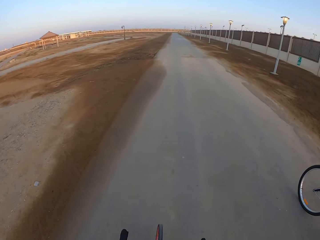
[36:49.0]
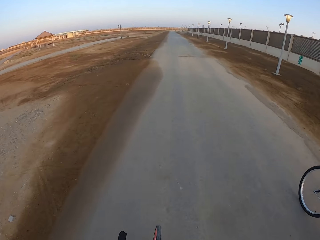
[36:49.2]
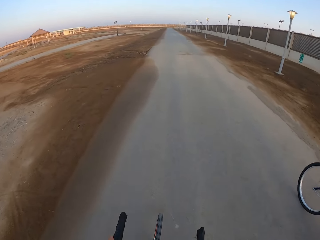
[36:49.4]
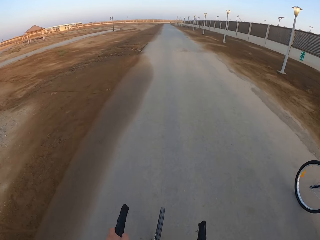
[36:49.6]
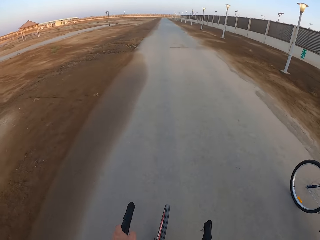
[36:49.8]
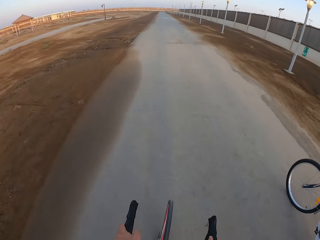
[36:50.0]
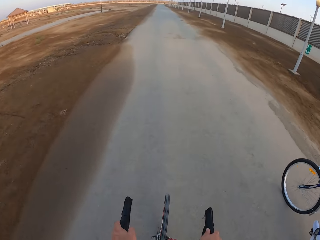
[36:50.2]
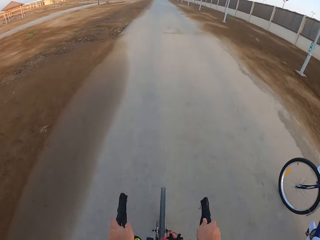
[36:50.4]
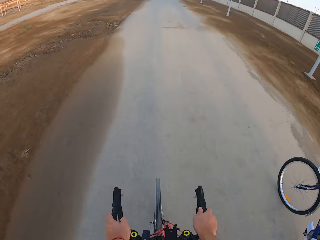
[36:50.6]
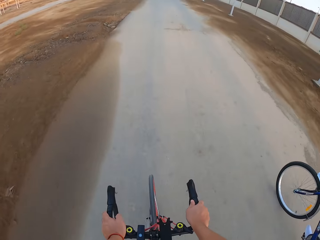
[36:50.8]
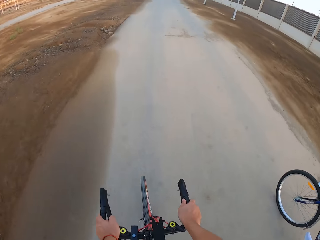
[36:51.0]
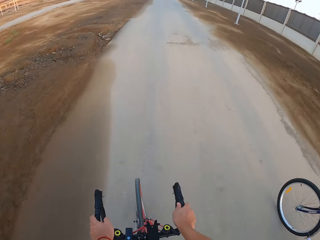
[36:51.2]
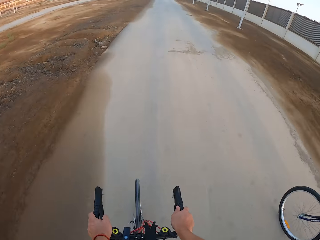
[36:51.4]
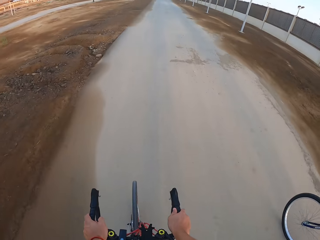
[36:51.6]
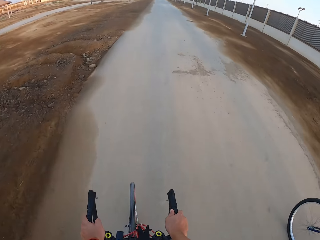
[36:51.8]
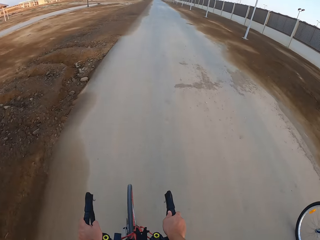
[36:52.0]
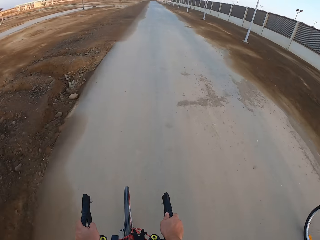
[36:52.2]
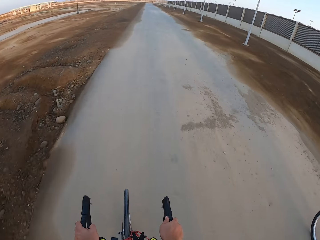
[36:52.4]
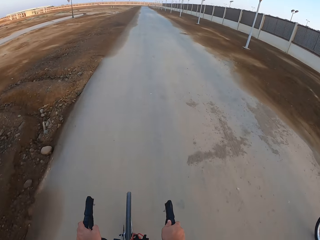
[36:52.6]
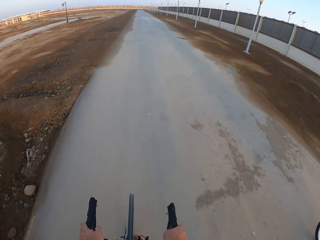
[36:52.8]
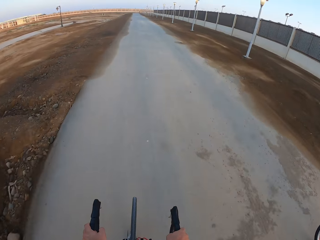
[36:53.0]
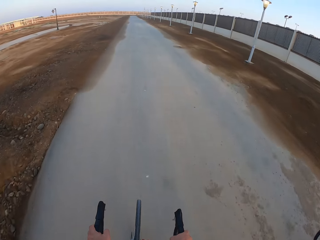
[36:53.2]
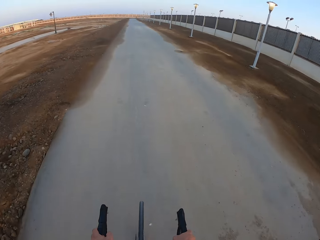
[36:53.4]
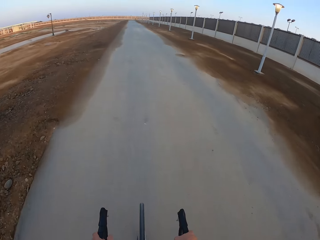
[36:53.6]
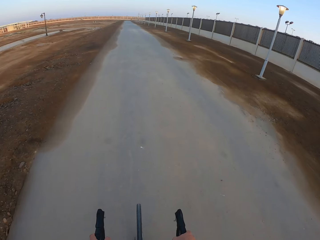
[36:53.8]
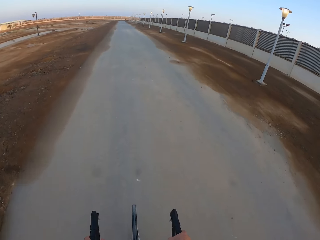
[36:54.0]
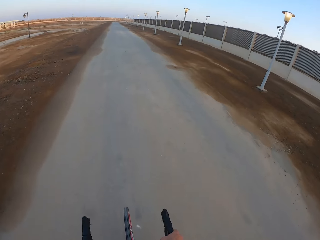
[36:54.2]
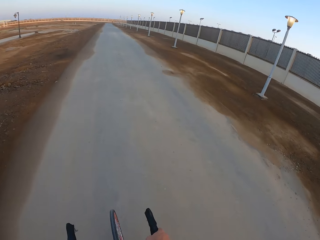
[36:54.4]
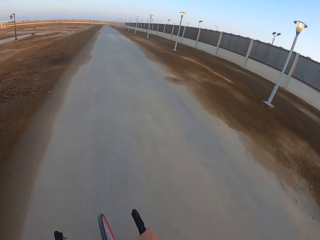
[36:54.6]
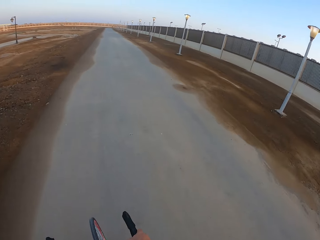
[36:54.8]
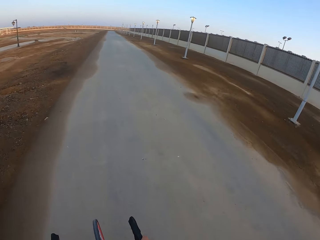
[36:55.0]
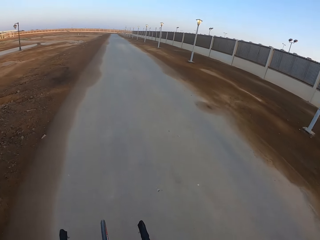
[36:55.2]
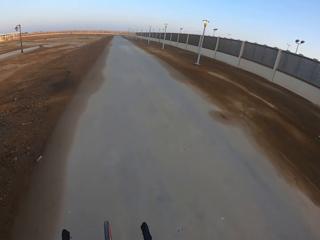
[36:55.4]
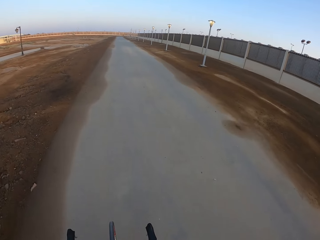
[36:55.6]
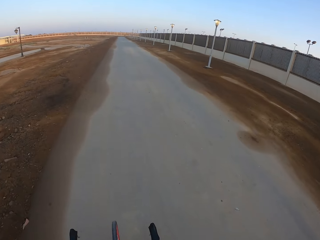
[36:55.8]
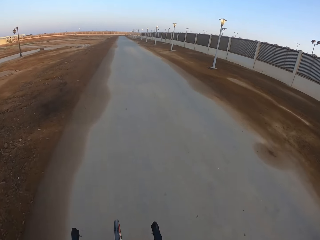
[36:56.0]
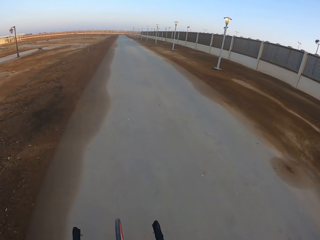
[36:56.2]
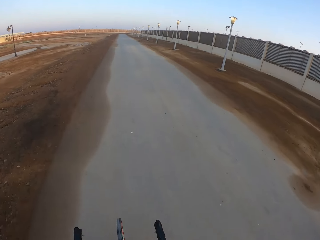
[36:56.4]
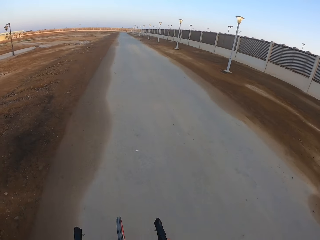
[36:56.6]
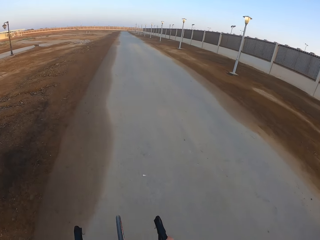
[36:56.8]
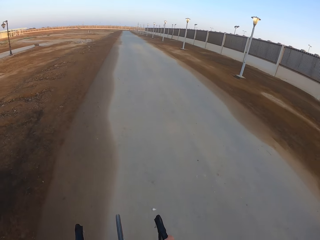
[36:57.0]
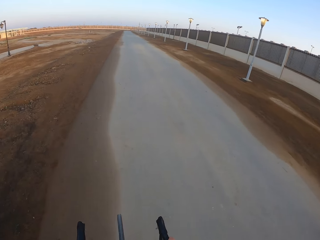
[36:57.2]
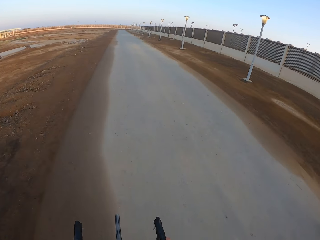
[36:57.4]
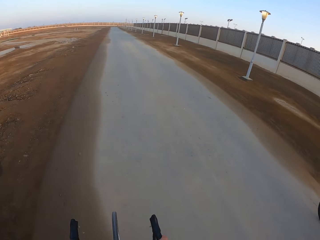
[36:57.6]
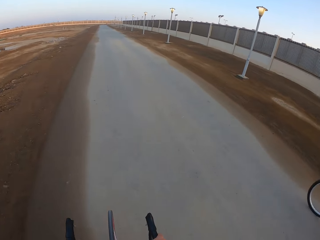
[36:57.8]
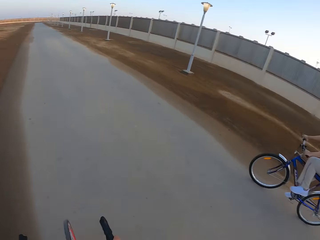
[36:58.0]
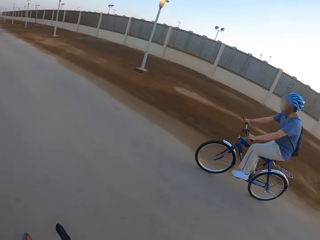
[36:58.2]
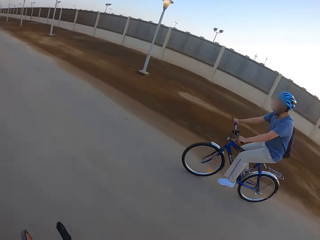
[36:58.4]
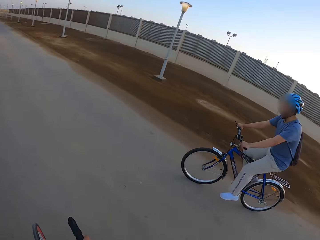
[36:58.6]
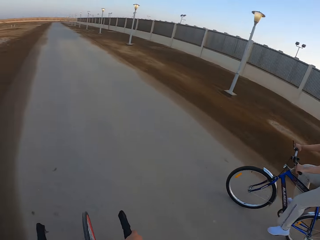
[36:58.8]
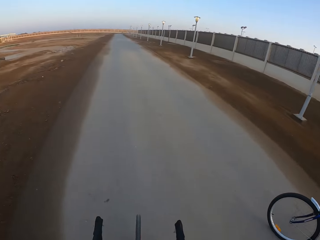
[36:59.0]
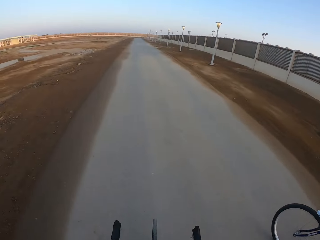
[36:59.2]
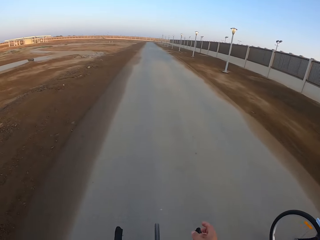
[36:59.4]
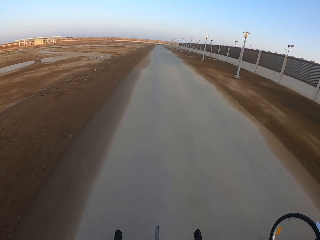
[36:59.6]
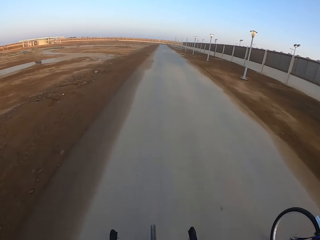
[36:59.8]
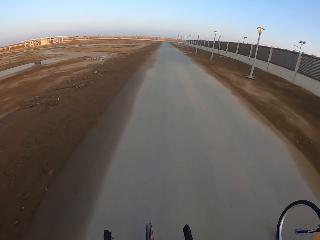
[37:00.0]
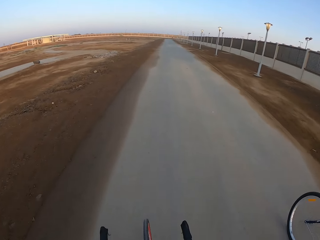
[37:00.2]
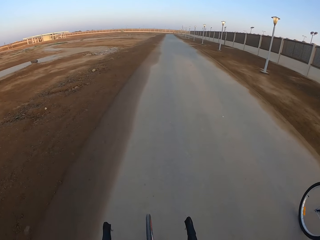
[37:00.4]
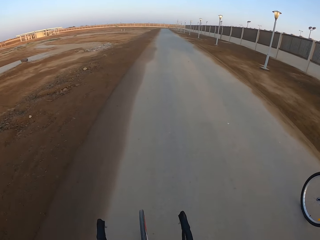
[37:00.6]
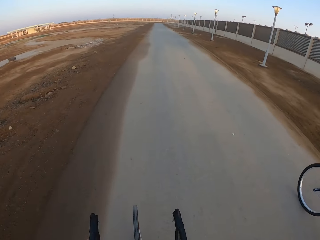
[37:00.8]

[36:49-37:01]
The camera wearer rides the bicycle. A man rides the bicycle.

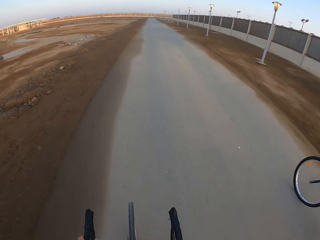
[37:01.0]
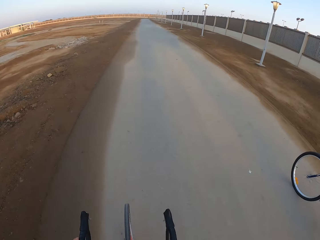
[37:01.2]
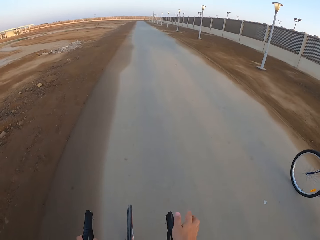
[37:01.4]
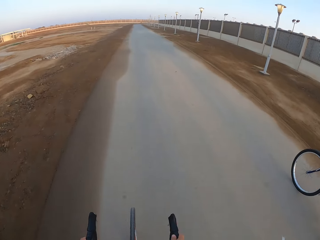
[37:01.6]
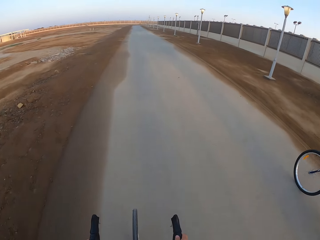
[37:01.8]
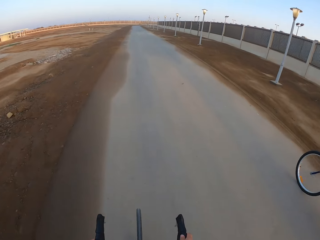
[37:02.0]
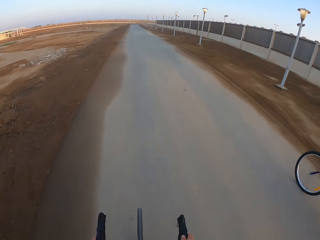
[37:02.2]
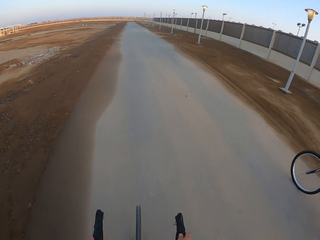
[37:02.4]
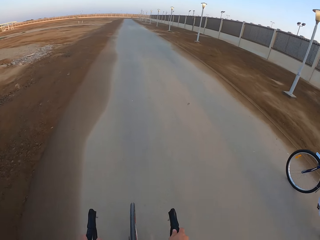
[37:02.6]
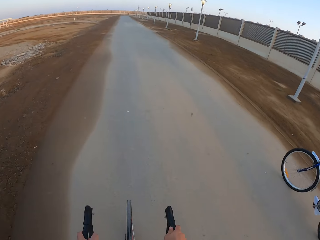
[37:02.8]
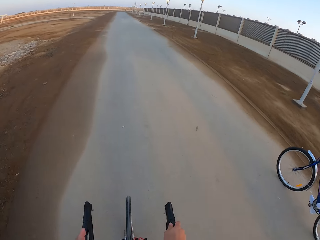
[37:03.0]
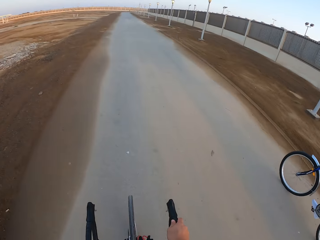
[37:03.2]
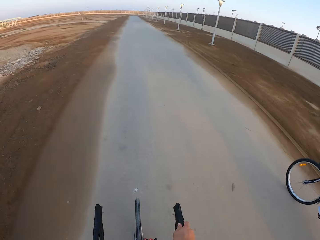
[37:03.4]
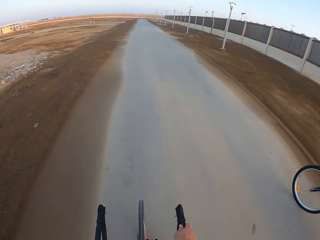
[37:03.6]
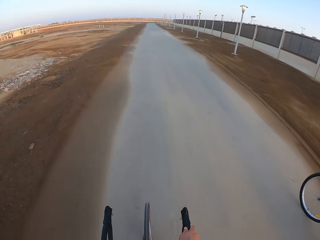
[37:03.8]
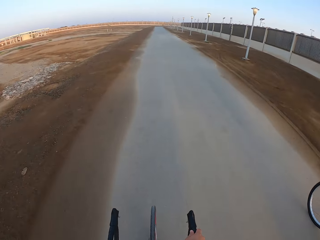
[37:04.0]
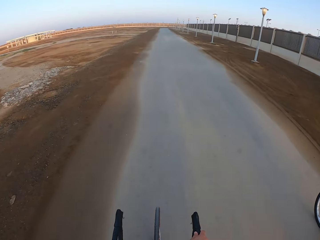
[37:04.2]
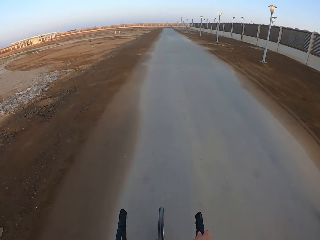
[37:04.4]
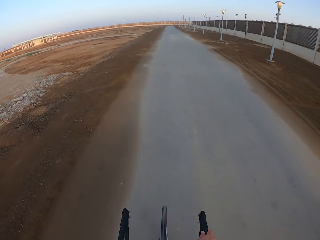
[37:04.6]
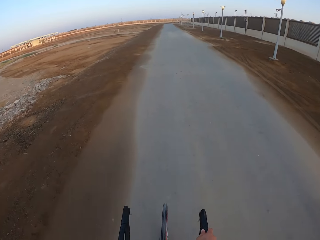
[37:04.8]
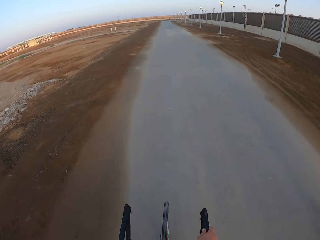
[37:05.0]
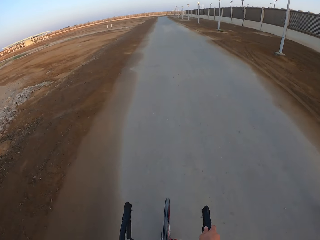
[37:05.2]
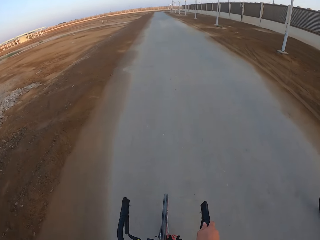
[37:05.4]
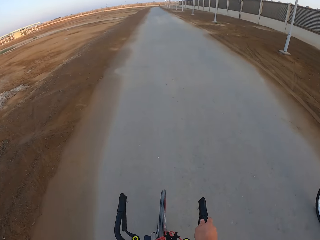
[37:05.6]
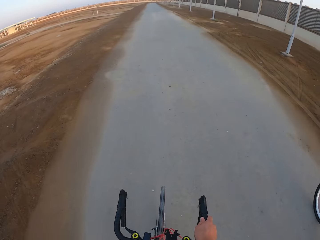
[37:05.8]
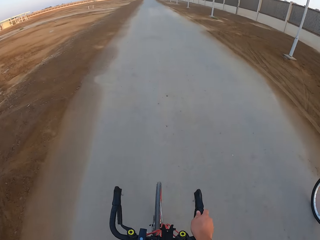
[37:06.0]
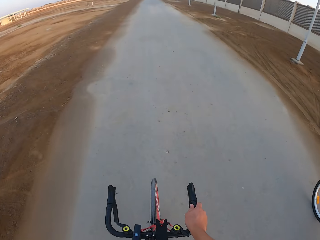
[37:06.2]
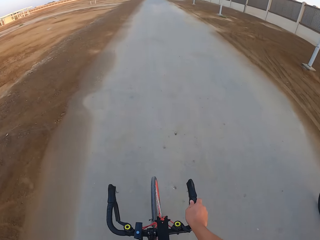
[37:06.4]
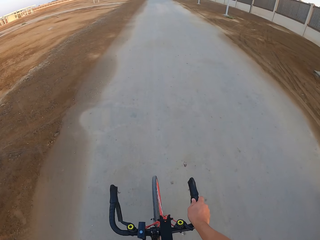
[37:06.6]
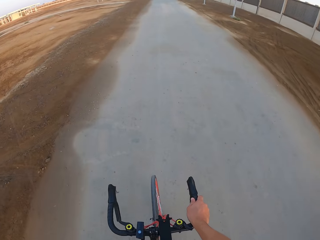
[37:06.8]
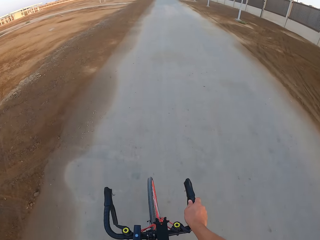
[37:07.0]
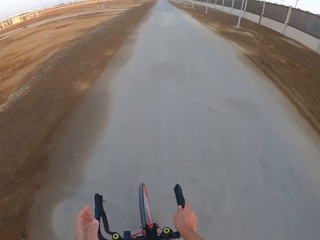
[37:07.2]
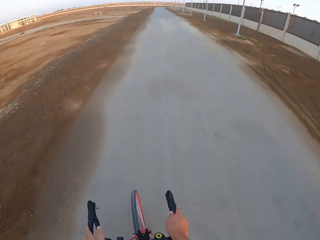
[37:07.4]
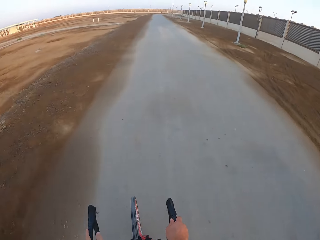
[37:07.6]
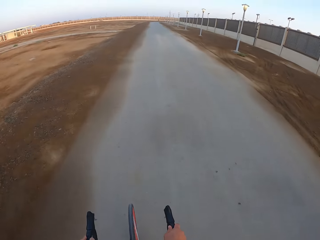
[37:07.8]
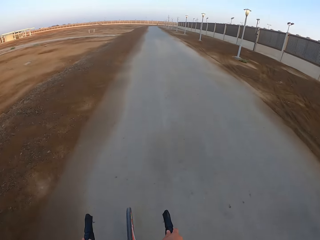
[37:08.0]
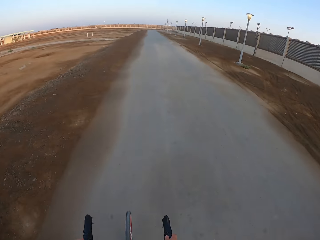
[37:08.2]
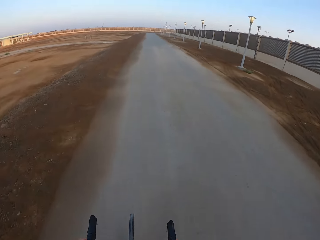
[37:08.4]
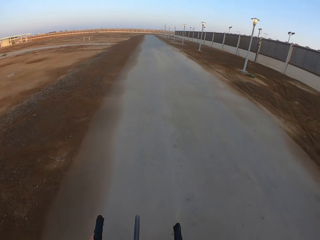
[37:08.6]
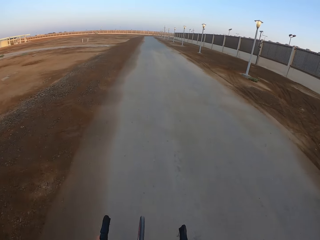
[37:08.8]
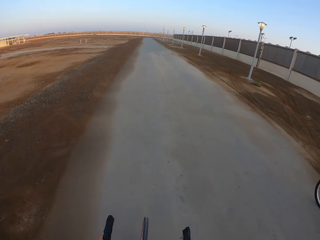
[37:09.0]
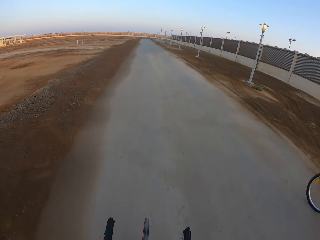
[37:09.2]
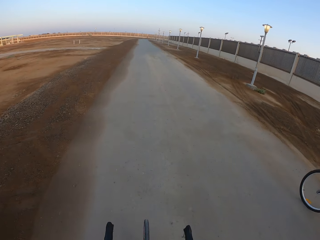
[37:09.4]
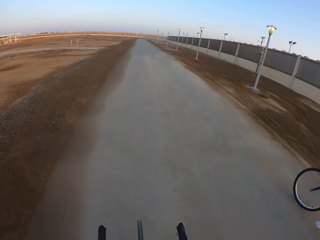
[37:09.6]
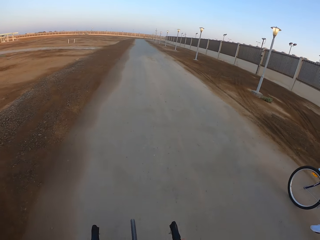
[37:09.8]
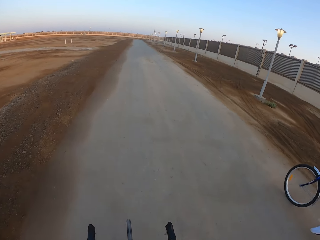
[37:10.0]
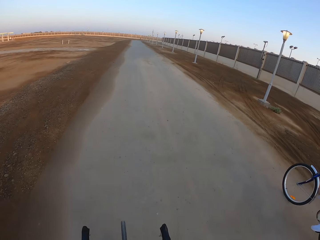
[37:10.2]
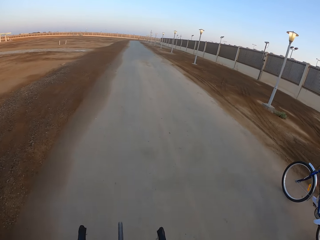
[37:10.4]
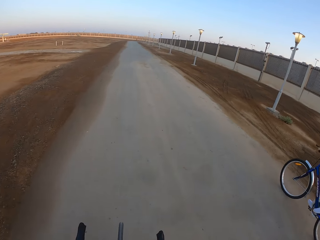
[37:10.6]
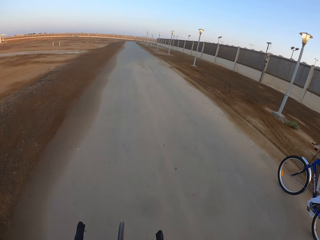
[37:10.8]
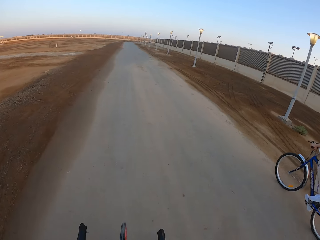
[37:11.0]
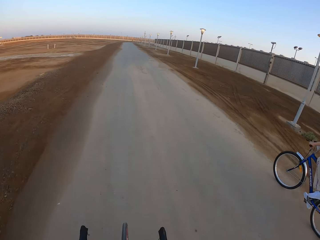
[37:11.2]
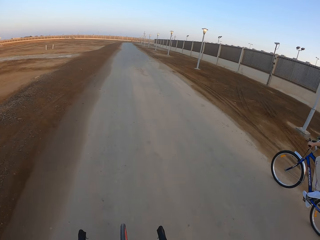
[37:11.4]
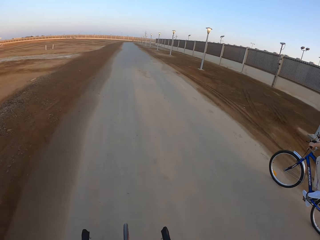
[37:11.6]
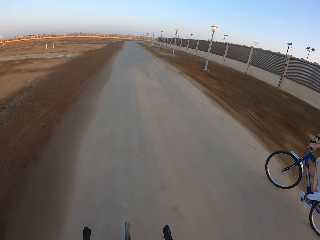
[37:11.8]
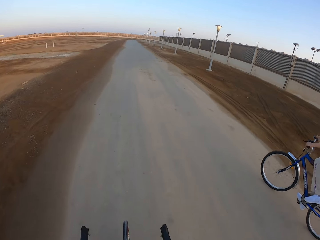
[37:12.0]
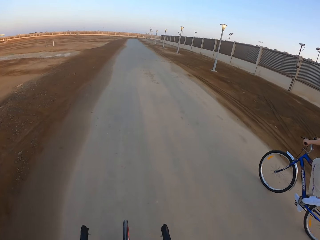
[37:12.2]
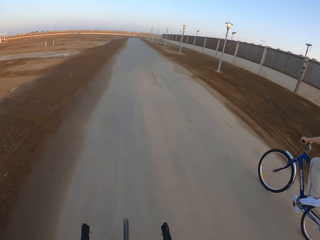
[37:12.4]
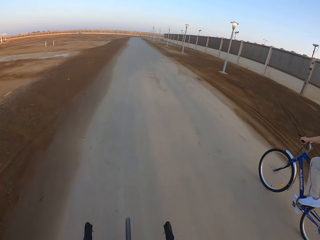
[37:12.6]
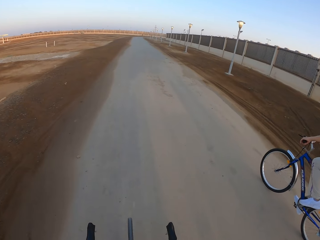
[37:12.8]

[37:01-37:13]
The camera wearer moves the hand. They ride the bicycle.
